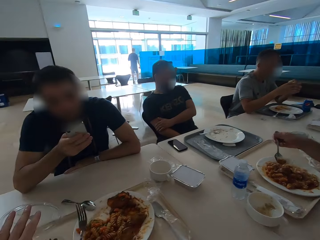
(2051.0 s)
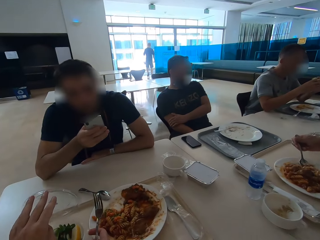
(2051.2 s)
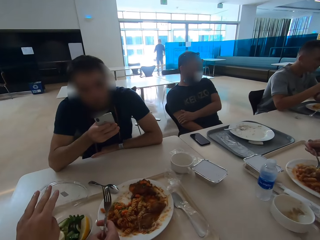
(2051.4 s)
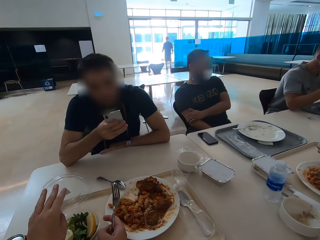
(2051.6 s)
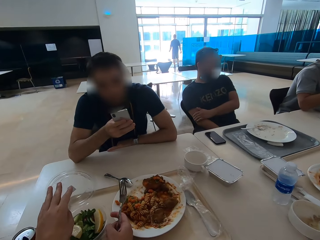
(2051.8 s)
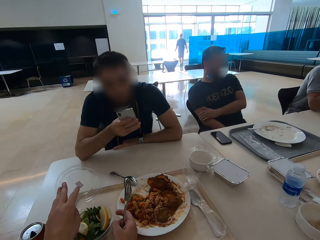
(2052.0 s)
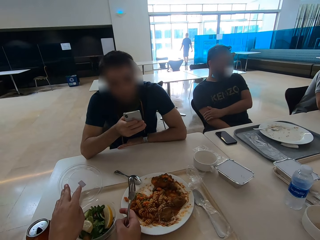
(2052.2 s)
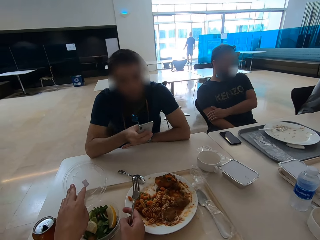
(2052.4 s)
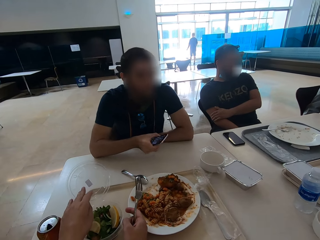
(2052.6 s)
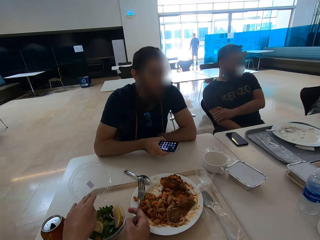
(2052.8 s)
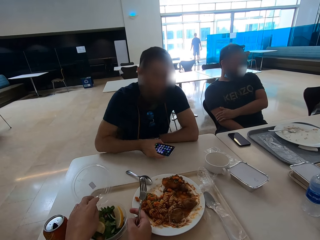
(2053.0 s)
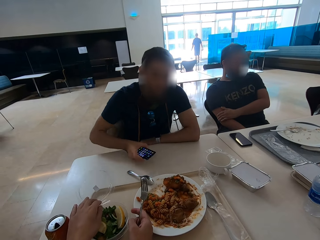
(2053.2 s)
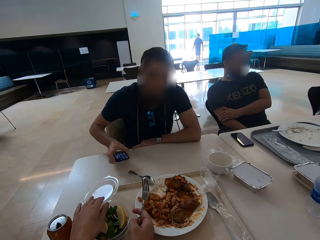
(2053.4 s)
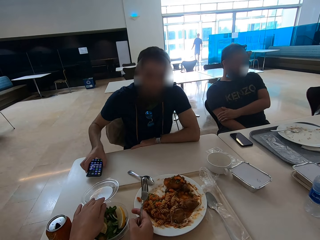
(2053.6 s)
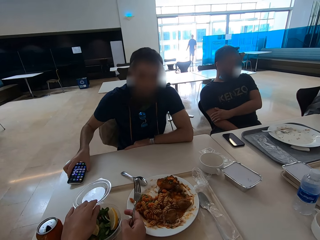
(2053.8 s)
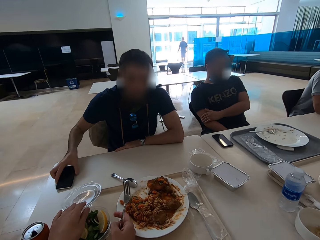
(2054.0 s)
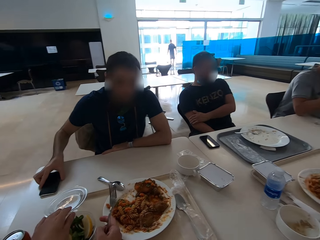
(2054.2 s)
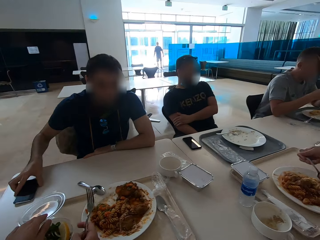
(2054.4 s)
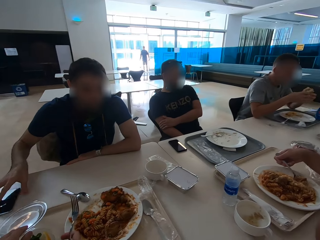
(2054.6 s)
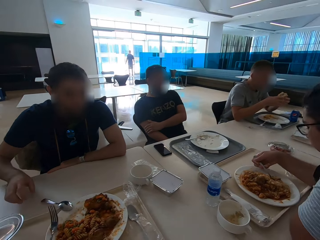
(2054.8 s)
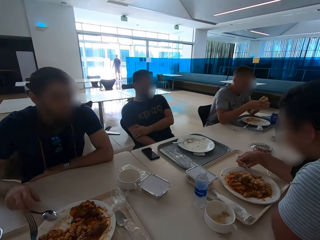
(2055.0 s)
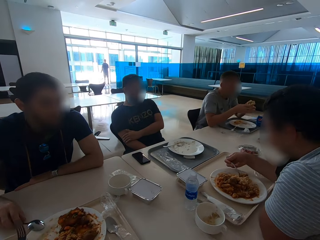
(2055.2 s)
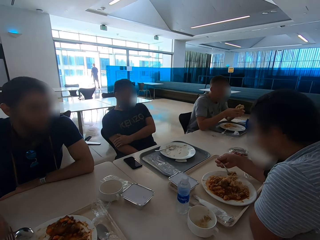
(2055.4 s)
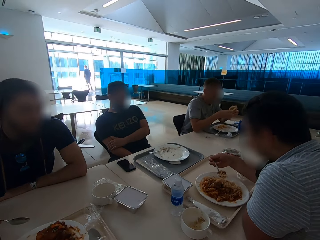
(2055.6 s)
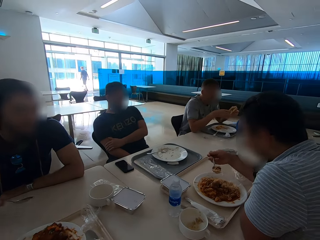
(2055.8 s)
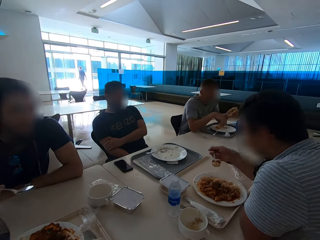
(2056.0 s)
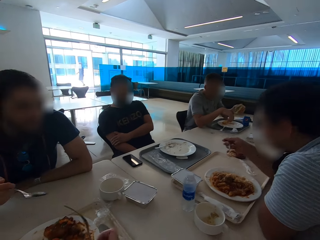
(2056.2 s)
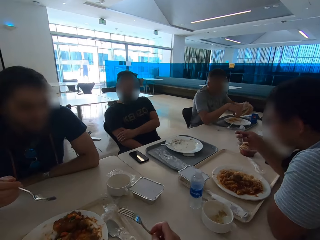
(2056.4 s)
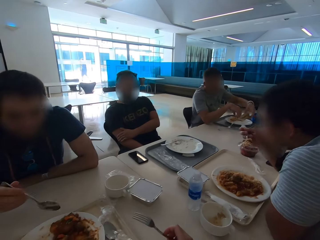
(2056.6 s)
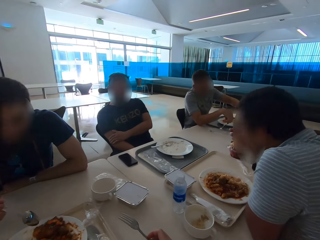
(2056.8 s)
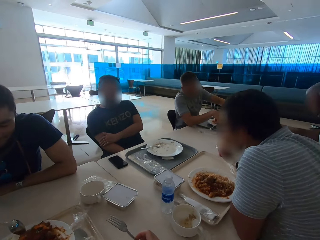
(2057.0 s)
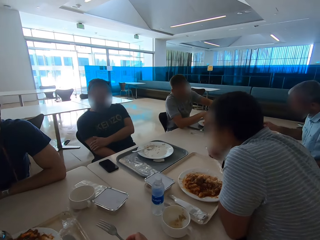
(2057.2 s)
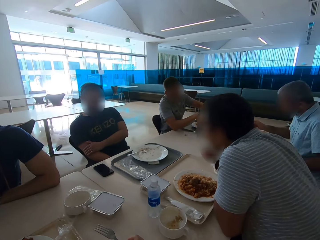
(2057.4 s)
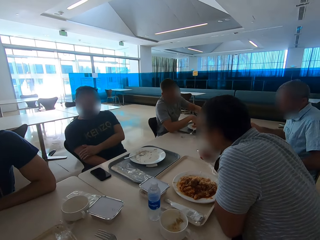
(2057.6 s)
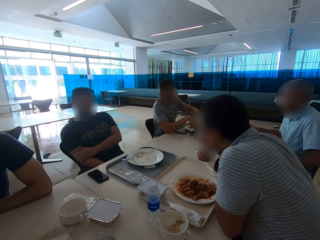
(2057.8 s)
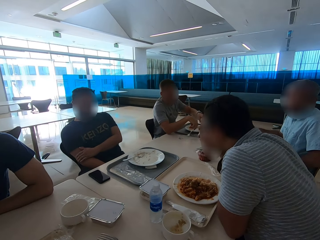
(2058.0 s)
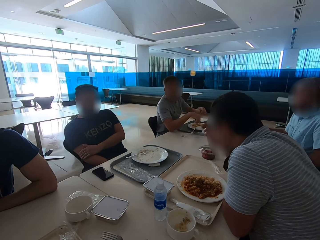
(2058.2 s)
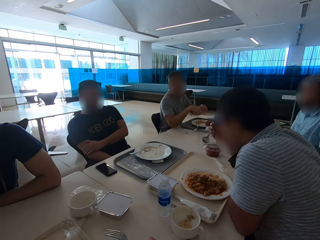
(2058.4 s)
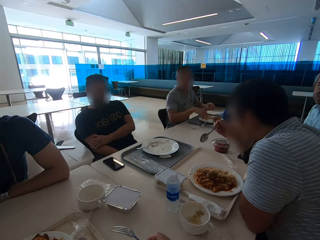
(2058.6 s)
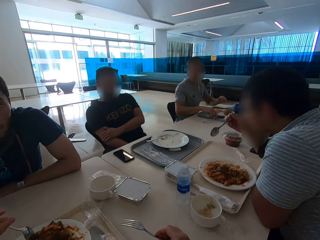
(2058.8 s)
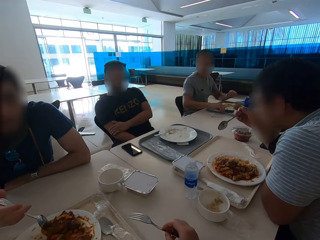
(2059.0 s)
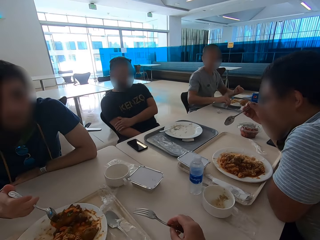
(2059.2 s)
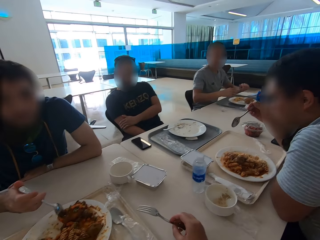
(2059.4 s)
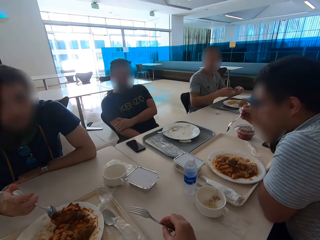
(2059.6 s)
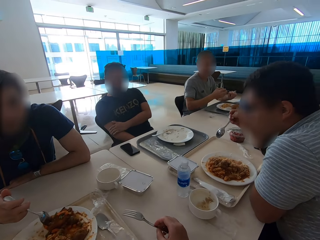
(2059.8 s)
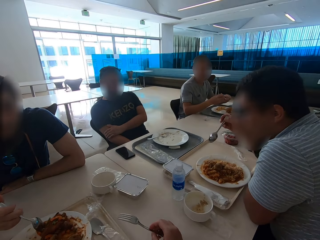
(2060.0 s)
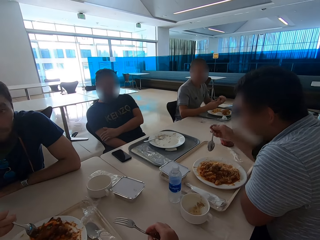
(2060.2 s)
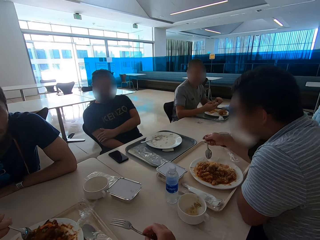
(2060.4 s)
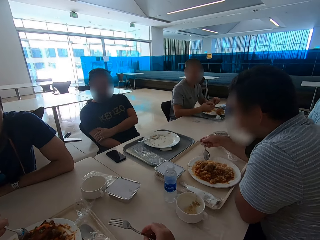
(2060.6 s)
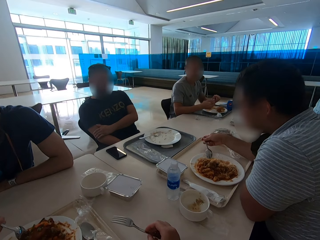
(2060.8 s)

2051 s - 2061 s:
The camera wearer opens a salad container. A man puts a phone on the table and picks up a spoon.

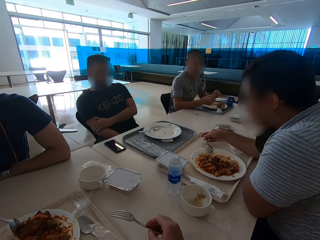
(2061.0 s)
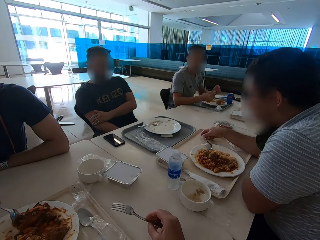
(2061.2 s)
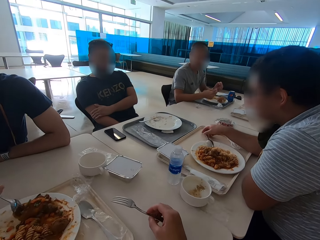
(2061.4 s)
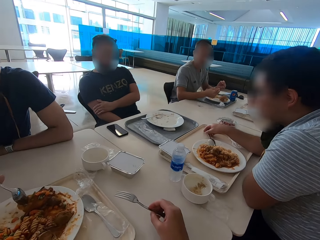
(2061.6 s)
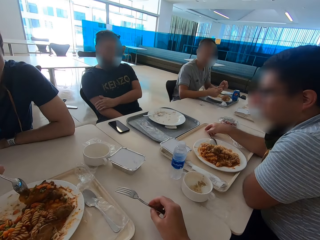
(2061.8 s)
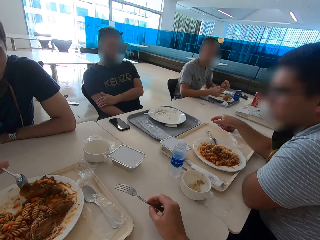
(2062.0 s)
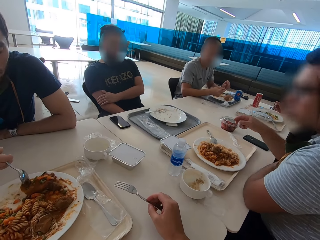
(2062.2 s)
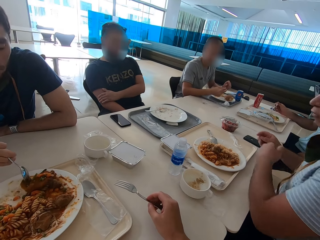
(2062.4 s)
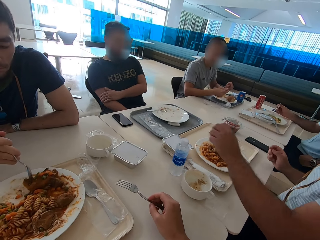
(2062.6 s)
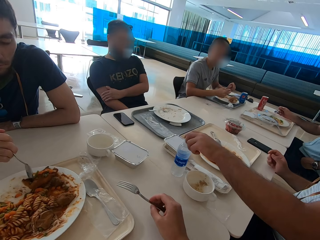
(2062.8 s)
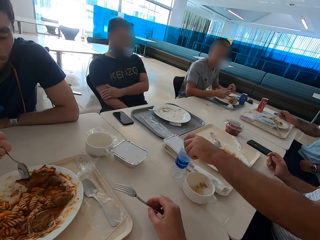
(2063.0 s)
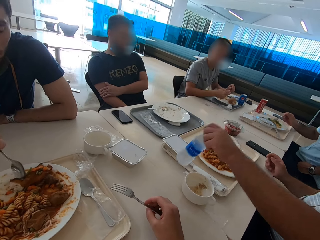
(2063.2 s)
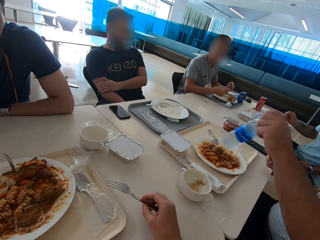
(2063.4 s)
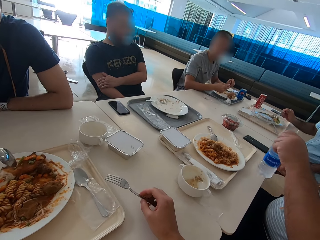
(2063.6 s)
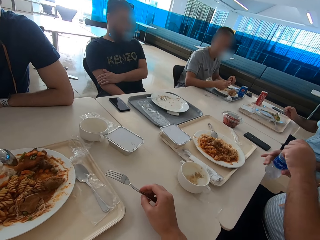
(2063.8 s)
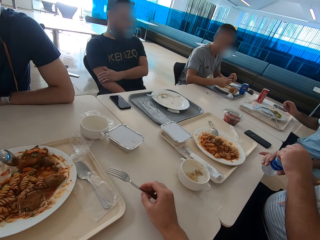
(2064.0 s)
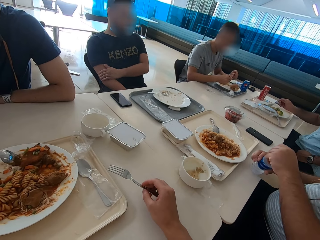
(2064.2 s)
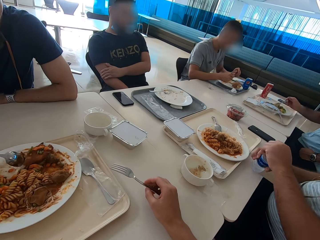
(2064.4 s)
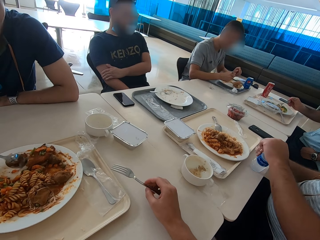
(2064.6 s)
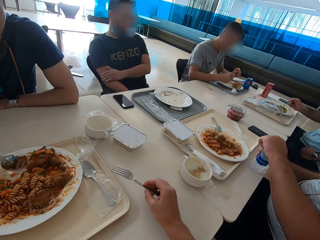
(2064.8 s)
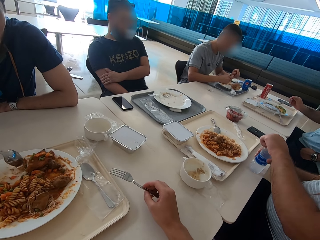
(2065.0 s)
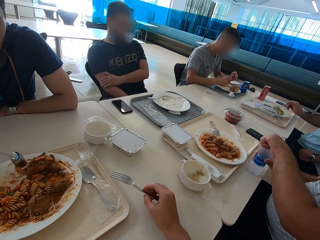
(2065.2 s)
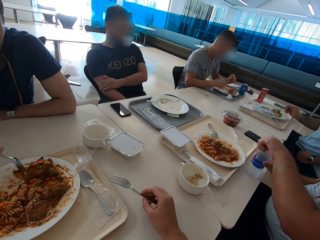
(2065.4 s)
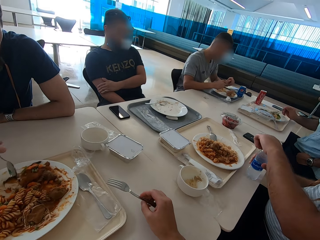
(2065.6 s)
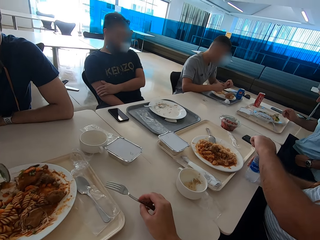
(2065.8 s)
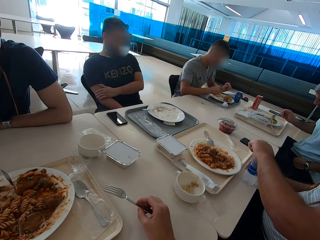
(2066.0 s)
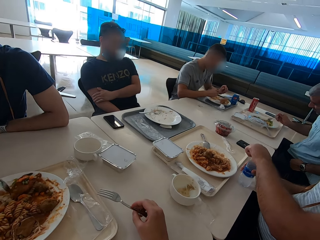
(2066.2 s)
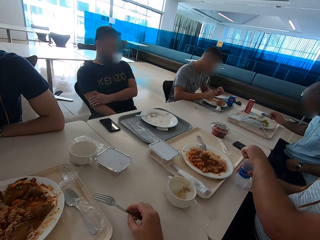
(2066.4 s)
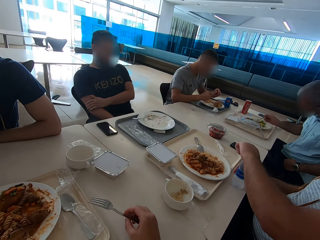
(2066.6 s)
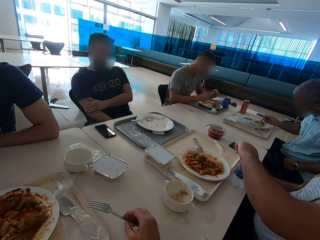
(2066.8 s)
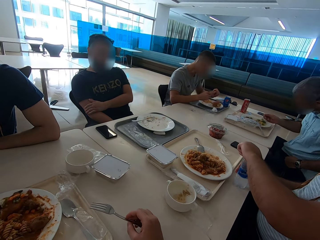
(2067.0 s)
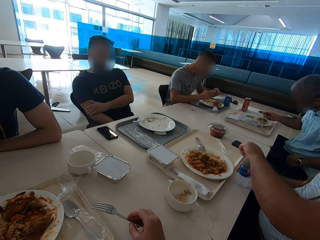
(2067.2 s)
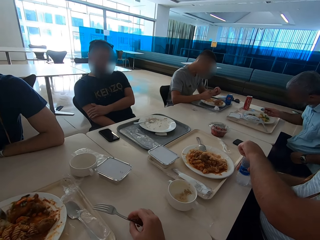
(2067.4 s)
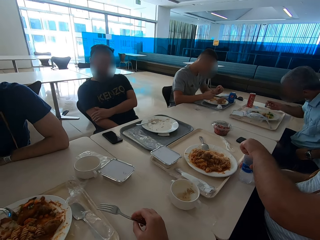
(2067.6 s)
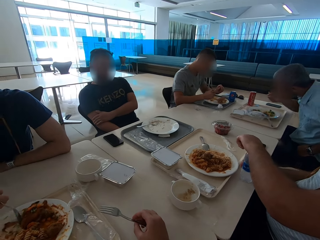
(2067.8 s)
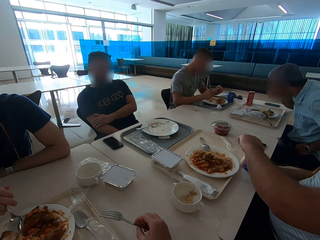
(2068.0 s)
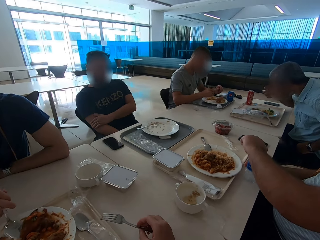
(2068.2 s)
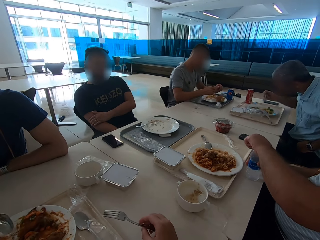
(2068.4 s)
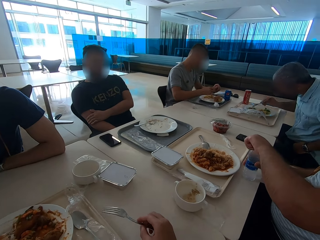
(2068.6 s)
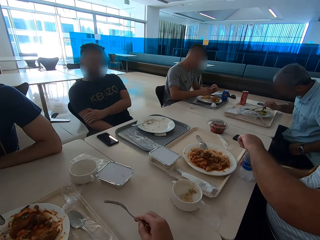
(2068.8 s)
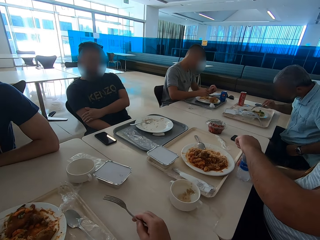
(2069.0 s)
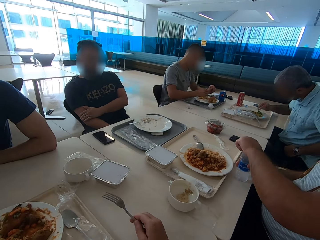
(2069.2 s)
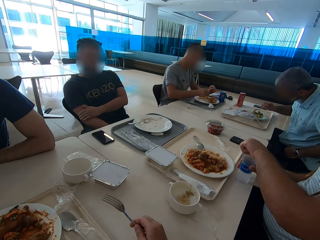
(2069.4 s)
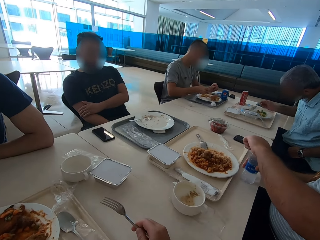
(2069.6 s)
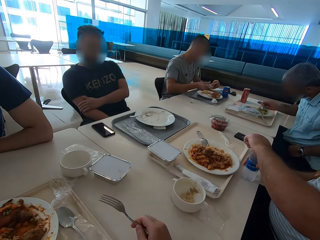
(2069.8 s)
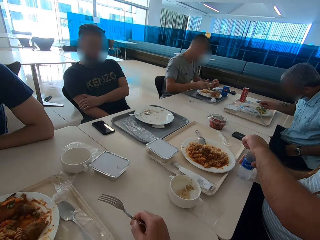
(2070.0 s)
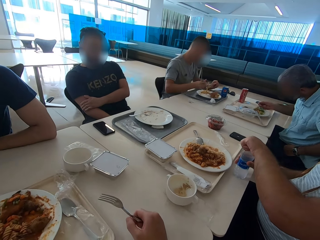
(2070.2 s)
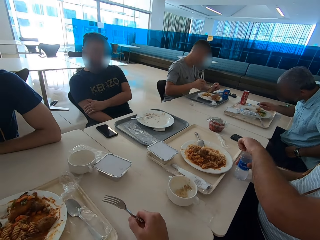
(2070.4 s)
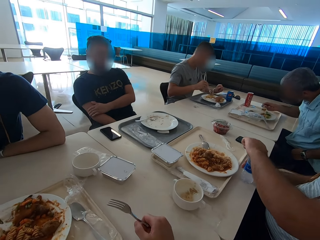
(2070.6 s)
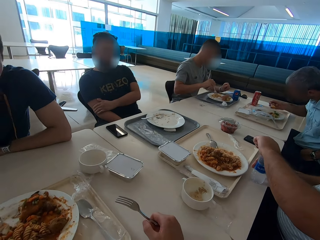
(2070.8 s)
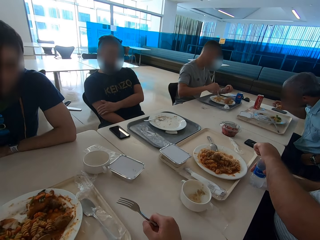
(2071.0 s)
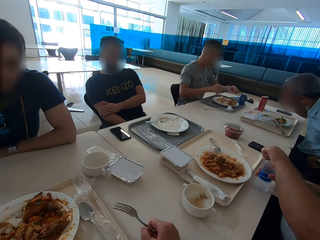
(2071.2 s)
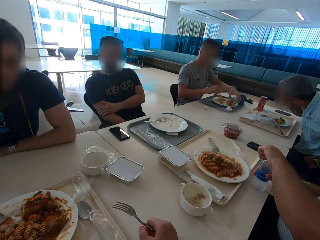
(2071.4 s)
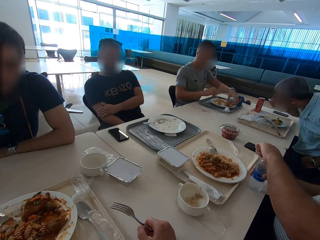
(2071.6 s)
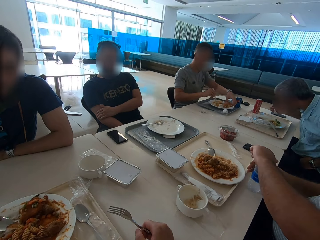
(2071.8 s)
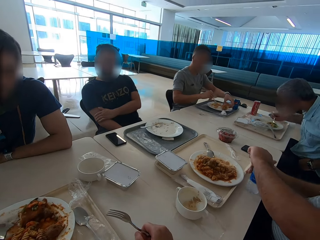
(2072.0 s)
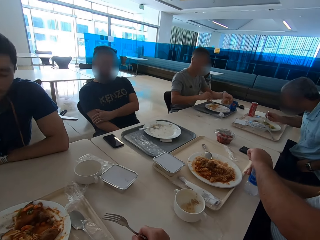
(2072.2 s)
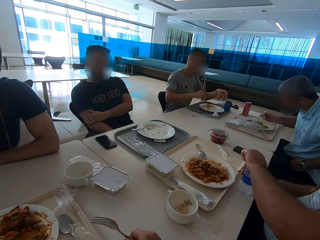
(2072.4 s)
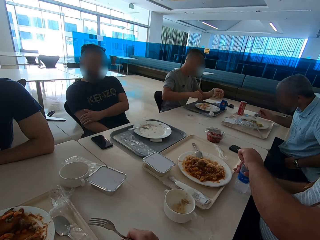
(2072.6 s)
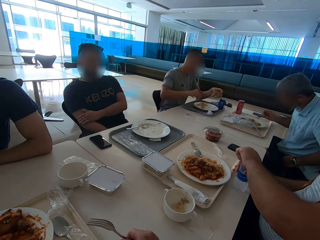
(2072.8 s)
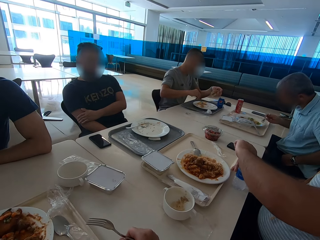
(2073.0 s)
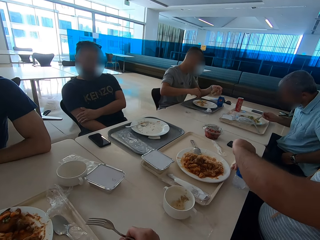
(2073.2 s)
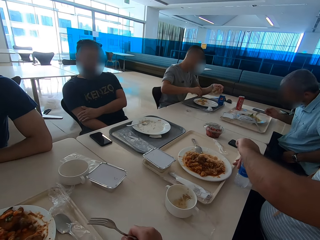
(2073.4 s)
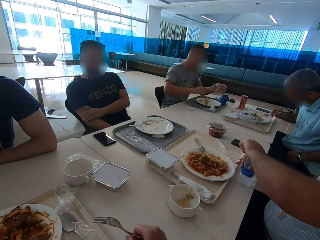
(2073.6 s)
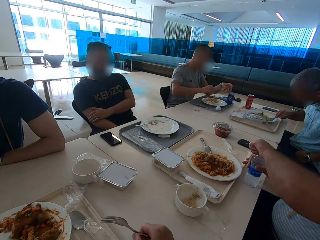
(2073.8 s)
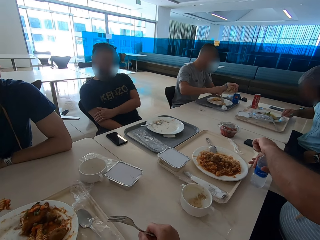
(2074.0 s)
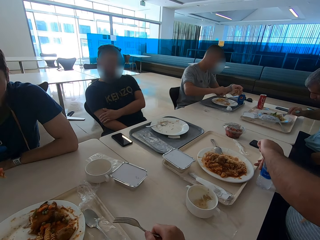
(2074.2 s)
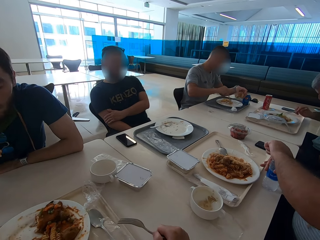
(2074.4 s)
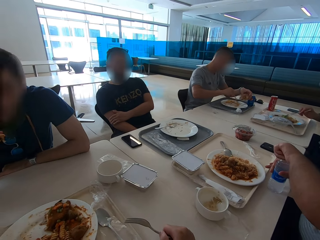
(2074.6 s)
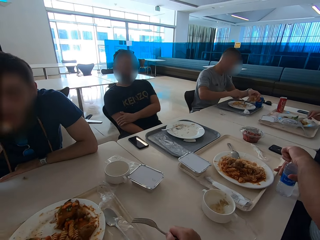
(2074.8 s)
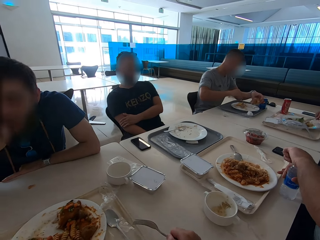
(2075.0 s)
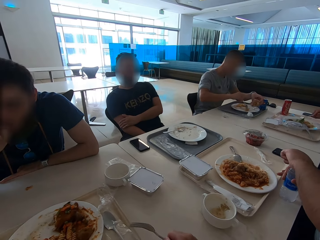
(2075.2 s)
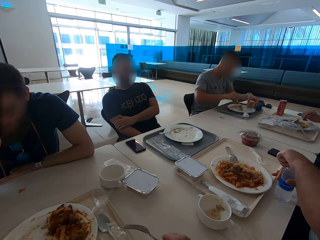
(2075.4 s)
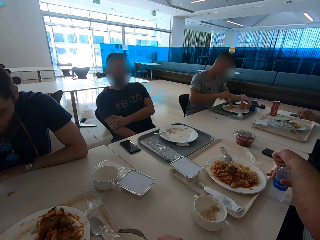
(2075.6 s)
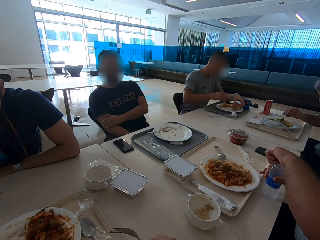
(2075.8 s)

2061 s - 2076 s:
A man eats. Another man picks up a water bottle and opens the water bottle. Another man eats. A person eats.
